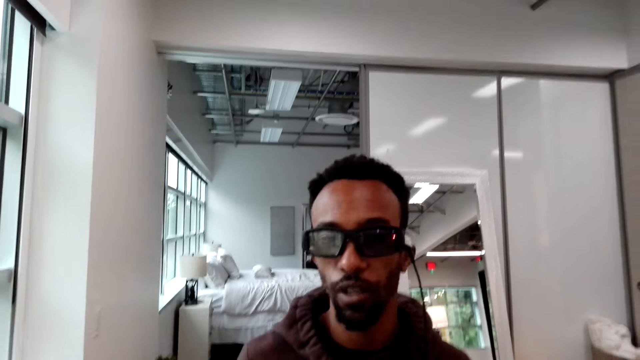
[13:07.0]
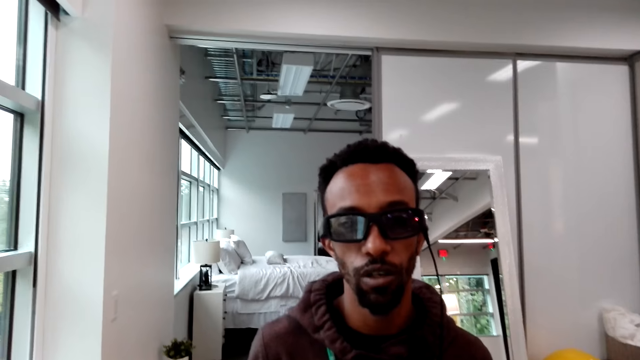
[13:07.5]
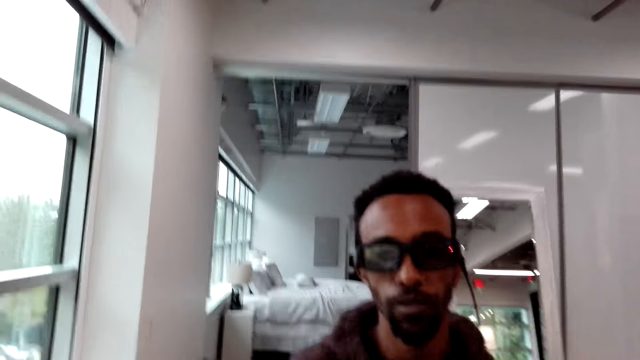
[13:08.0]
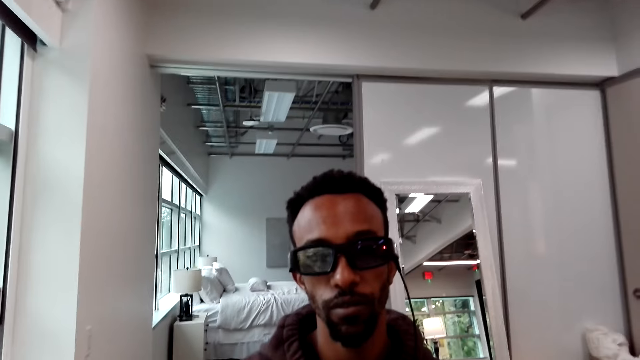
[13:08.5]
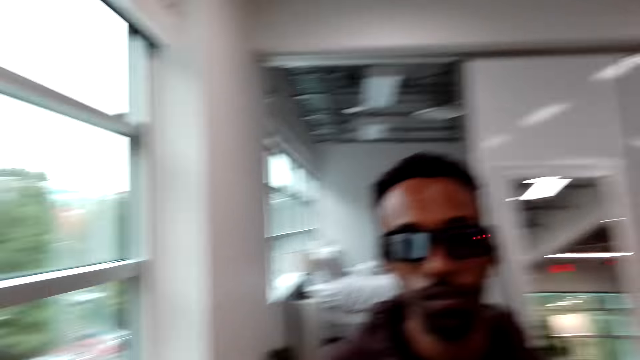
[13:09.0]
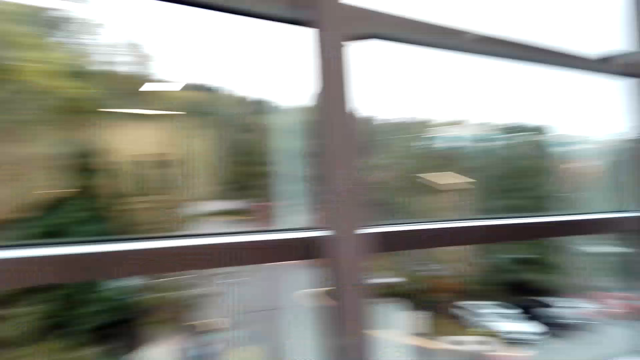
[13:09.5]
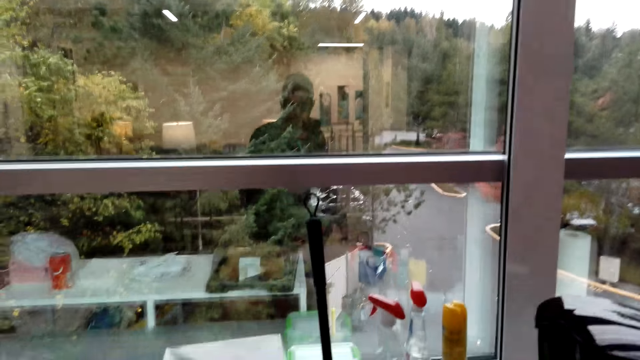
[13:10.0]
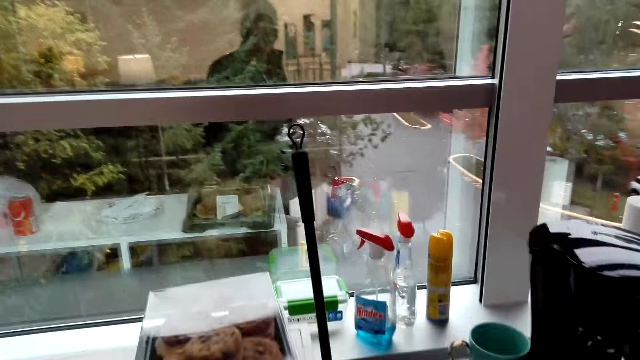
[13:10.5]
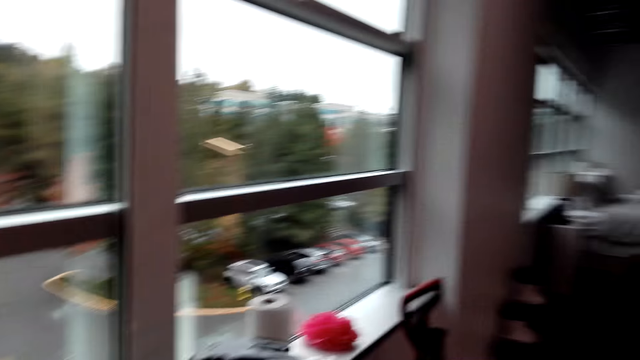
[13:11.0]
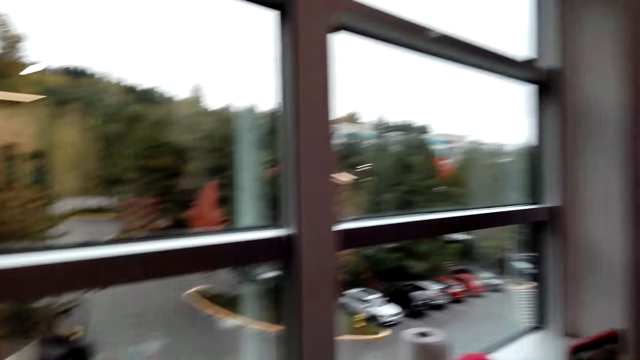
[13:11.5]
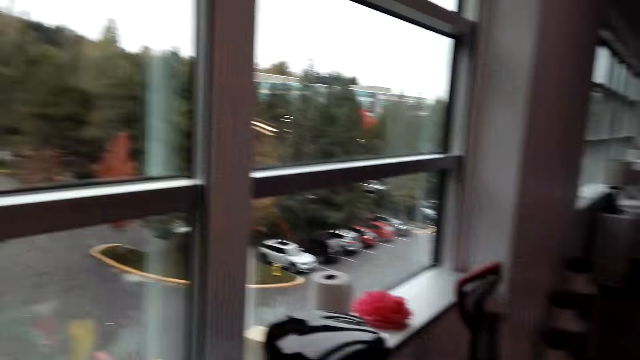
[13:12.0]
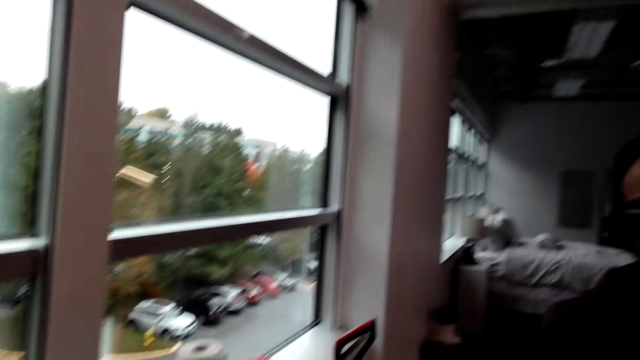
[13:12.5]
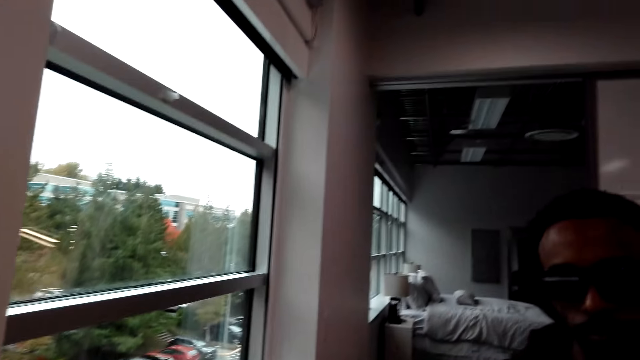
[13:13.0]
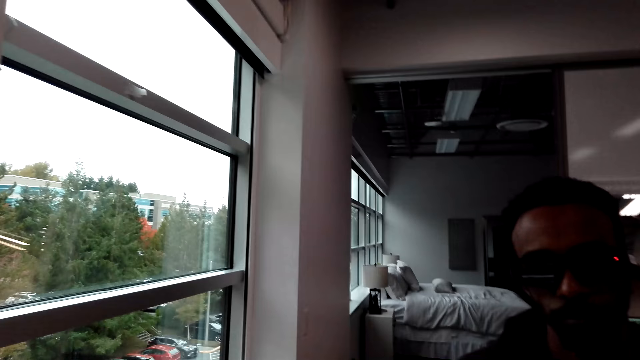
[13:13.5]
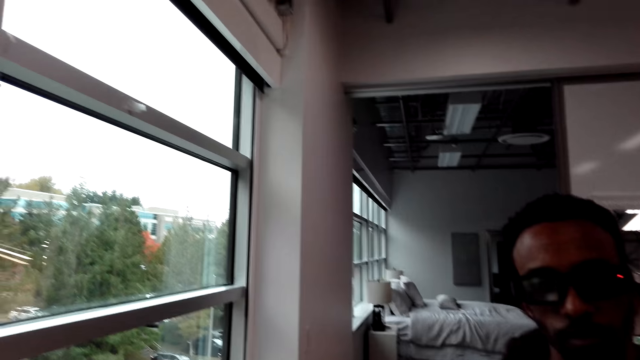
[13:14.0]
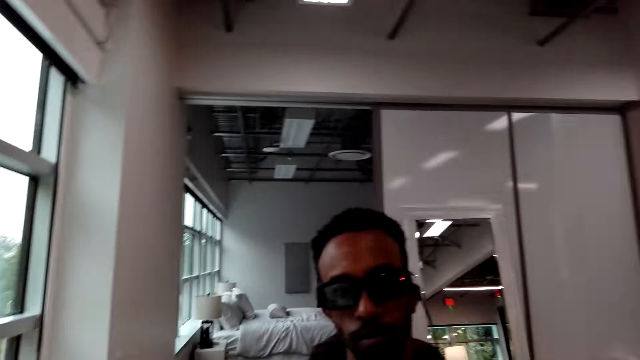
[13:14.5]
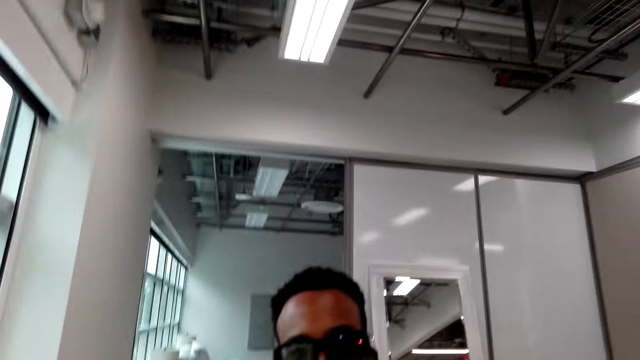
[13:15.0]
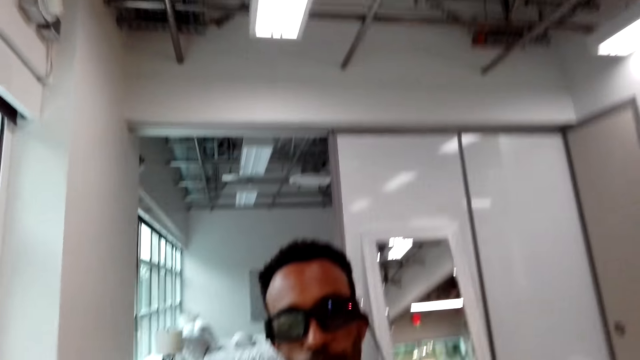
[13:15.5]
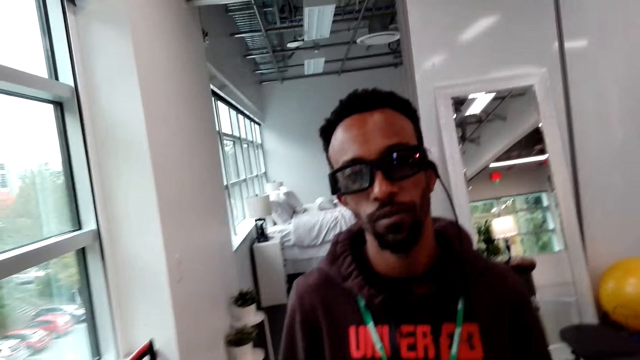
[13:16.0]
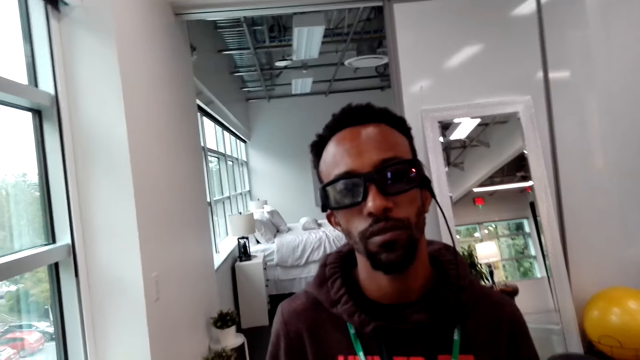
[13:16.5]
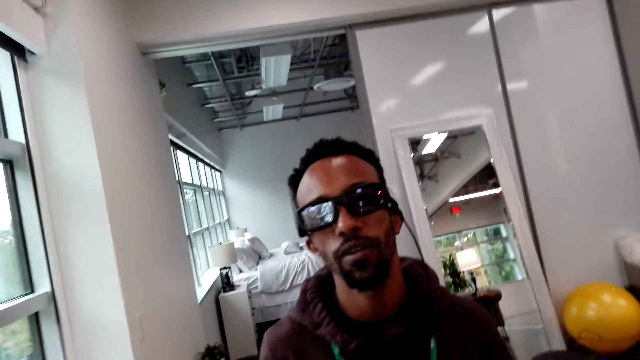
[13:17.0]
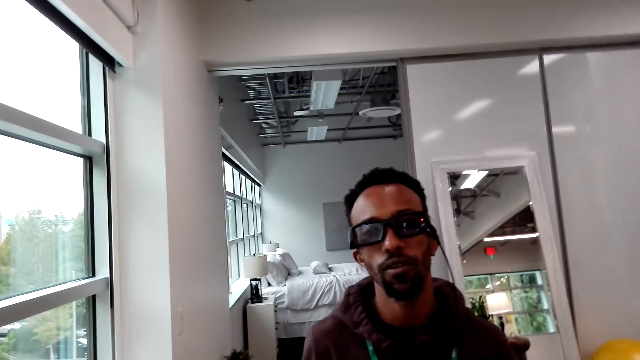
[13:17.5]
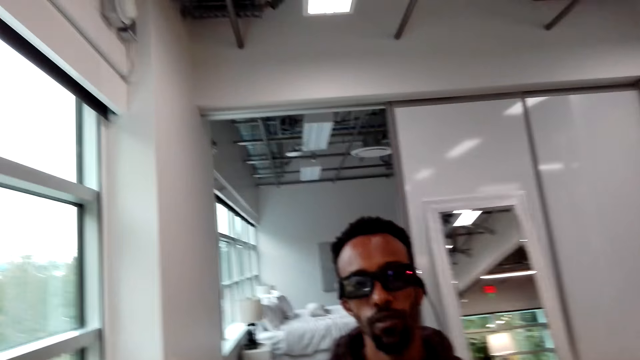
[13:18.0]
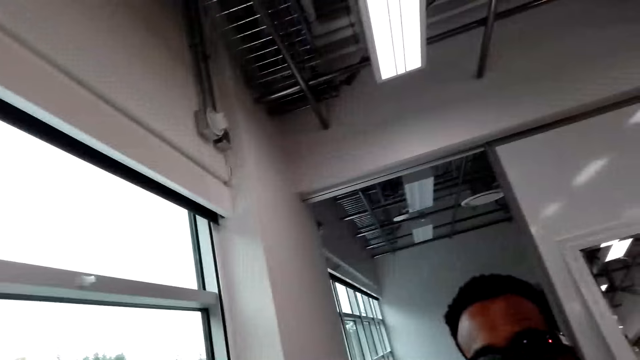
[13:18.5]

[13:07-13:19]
The camera wearer looks around. They do something. A man stands close to the camera wearer. The man talks to the camera wearer.

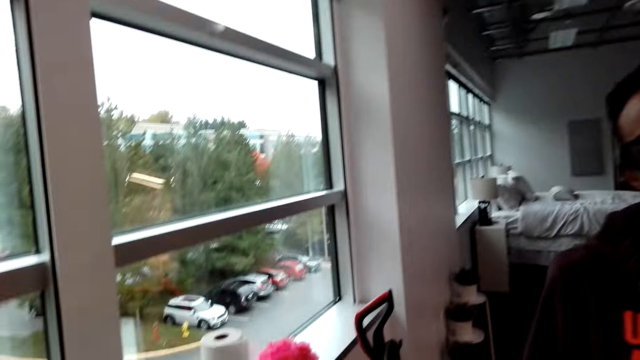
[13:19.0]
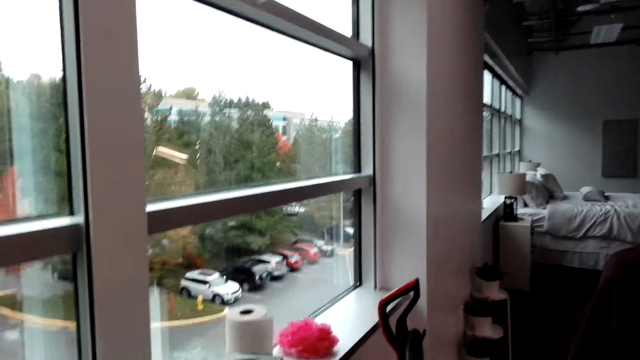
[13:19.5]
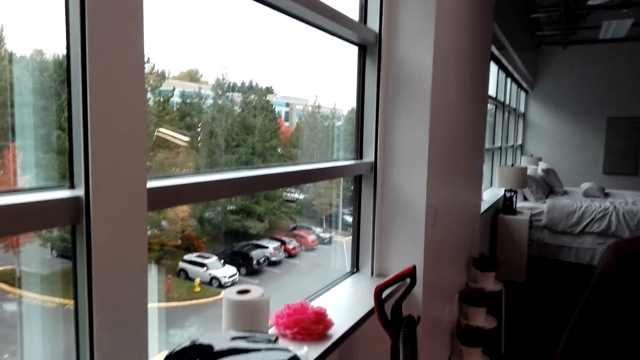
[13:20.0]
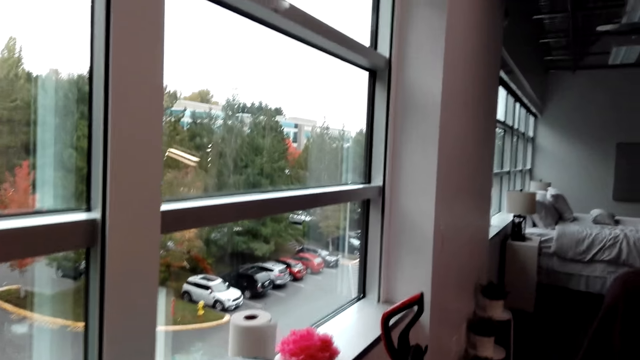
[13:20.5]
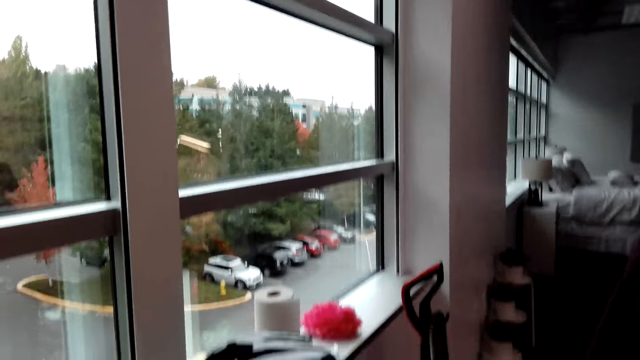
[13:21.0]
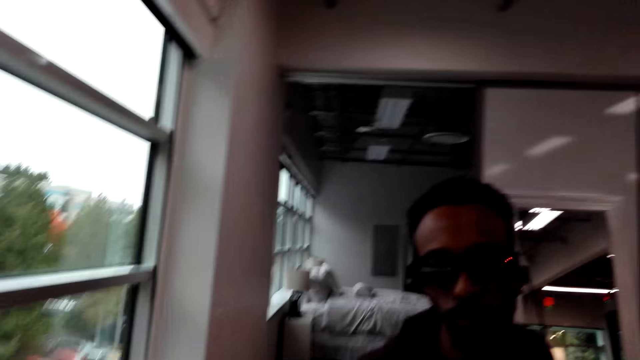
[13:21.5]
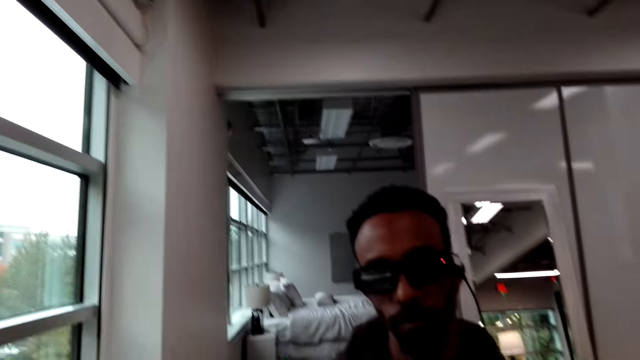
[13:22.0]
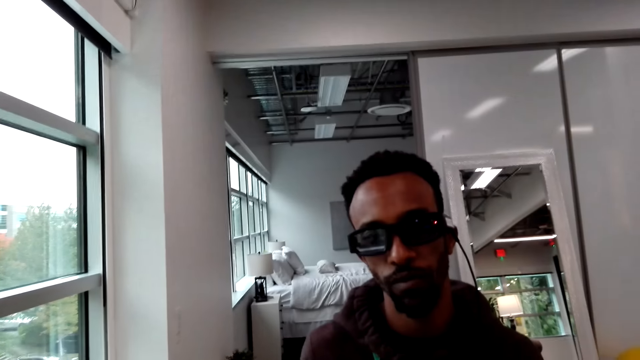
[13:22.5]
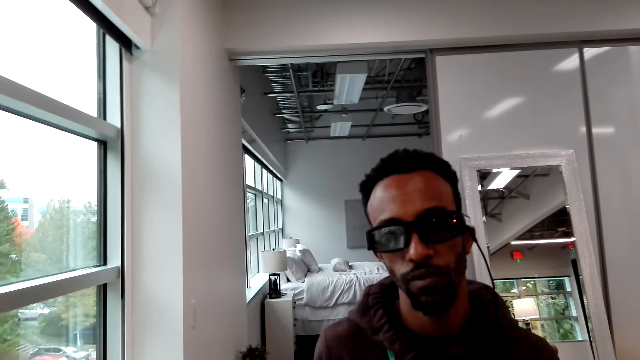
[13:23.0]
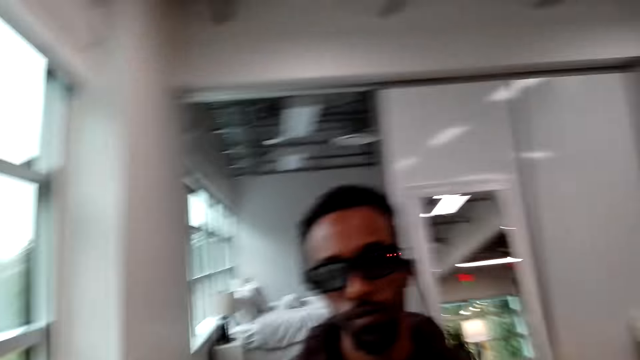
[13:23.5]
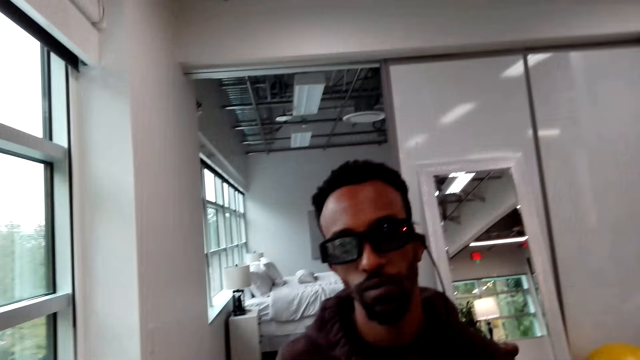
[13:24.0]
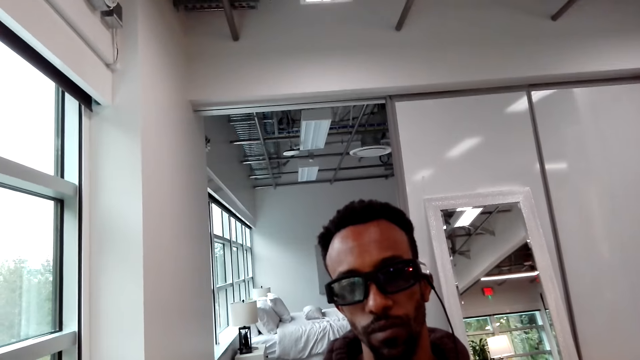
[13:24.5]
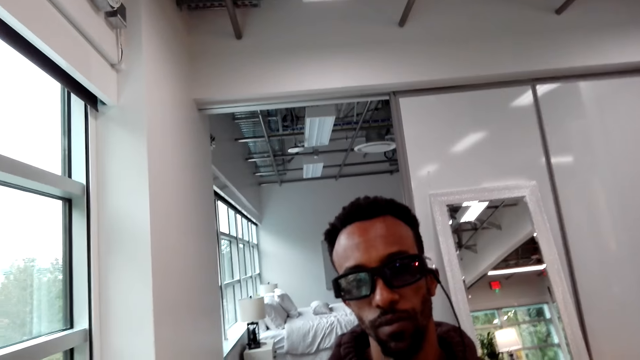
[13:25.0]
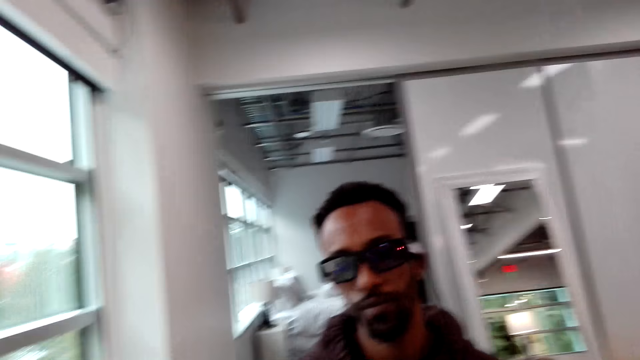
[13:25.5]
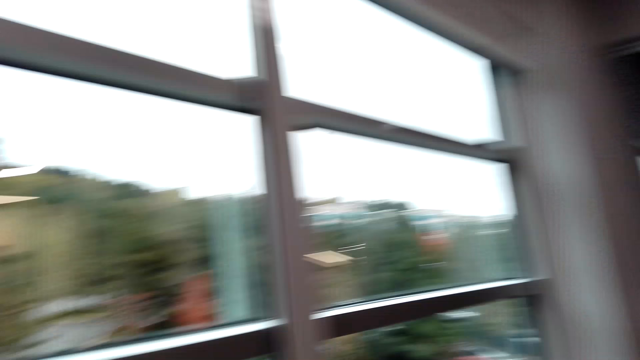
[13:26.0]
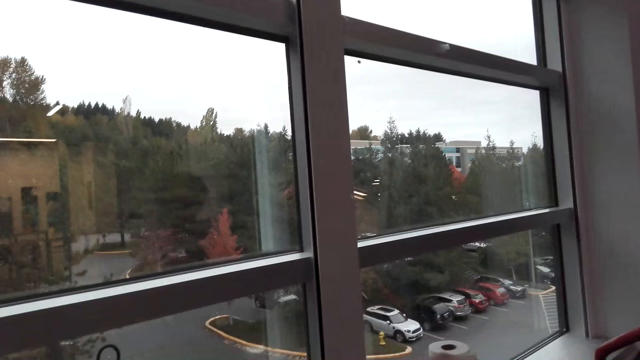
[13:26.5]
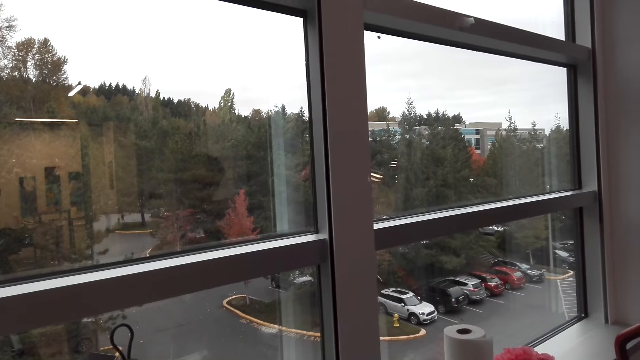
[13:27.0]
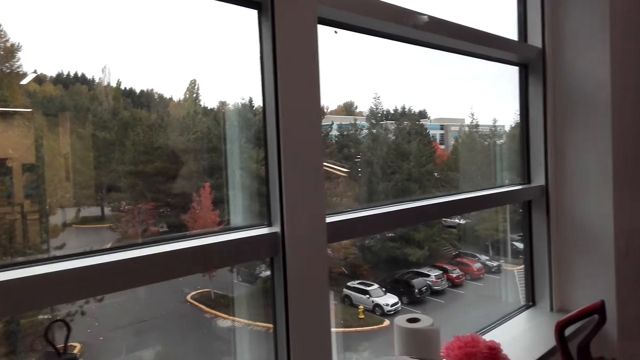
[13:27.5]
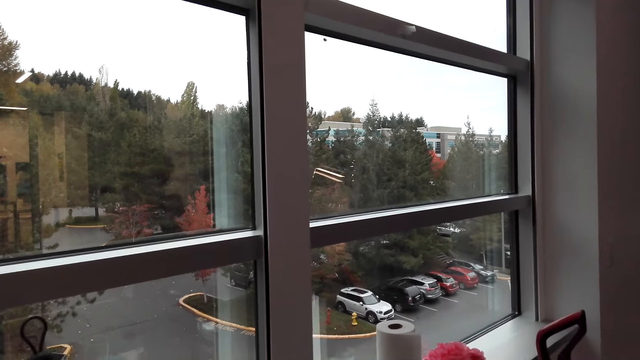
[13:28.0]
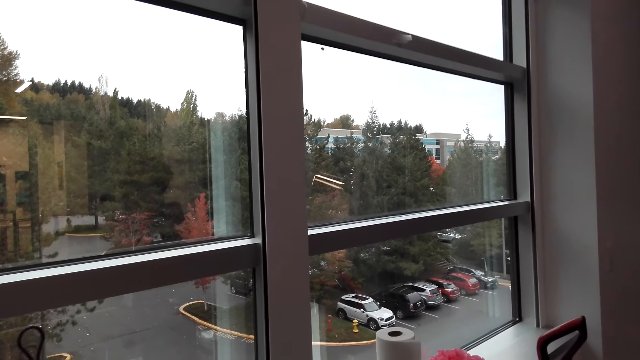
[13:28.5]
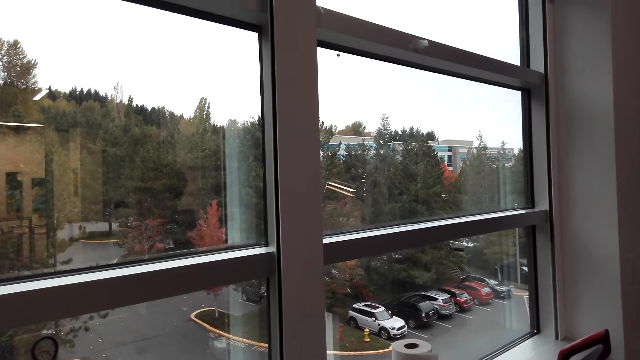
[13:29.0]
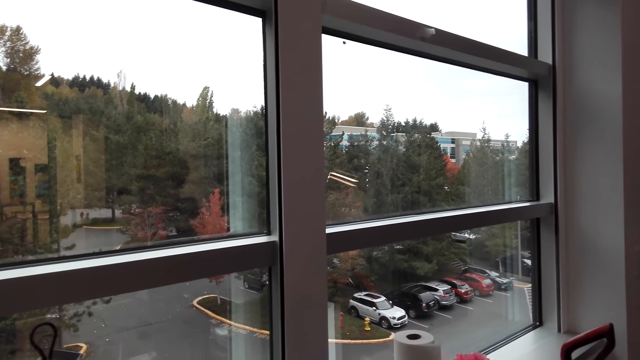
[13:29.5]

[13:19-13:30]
The camera wearer looks around. They do something. A man talks to the camera wearer. The camera wearer looks around.
